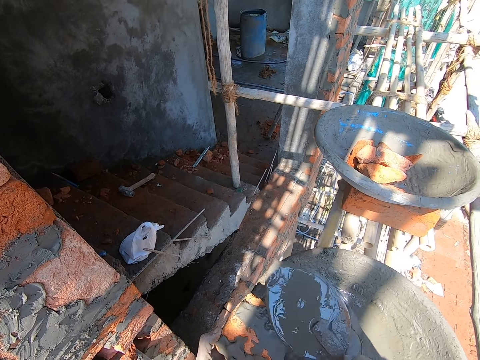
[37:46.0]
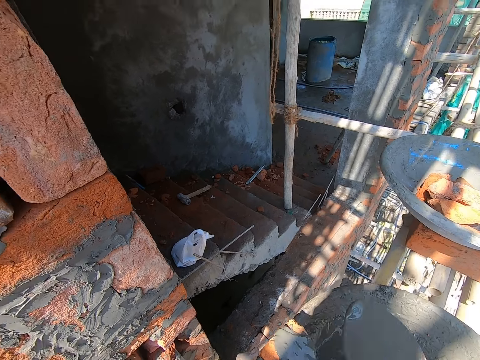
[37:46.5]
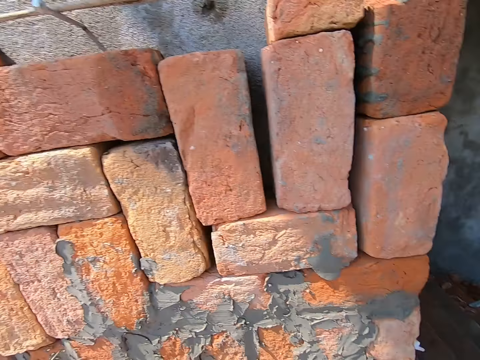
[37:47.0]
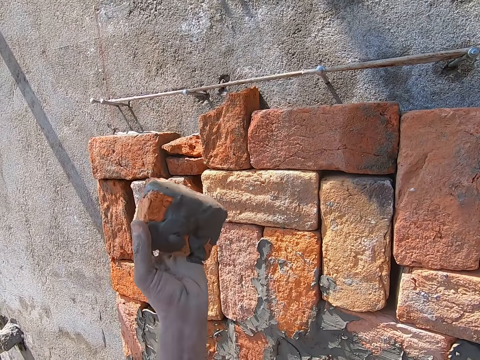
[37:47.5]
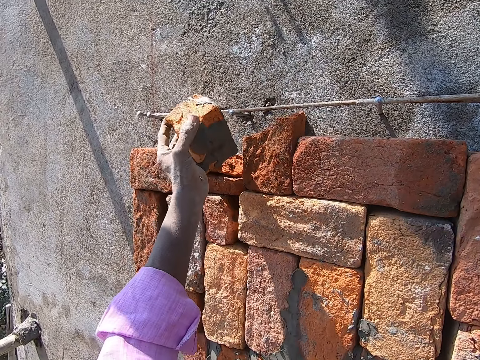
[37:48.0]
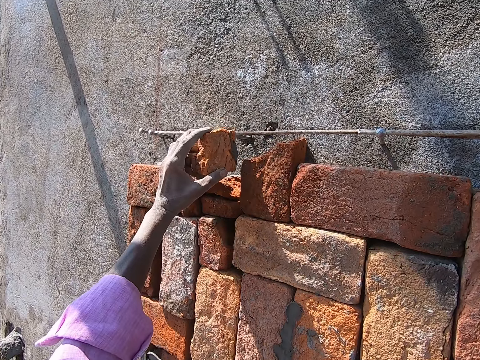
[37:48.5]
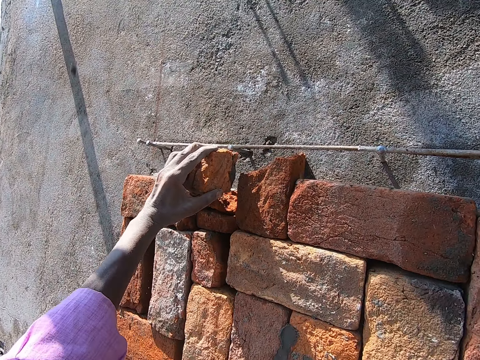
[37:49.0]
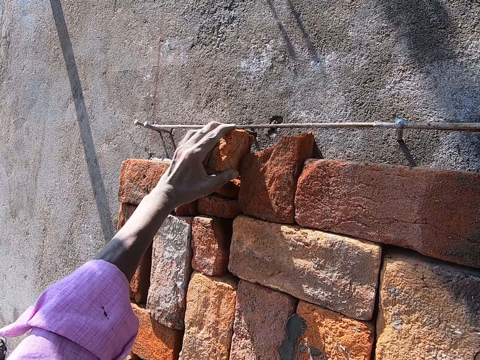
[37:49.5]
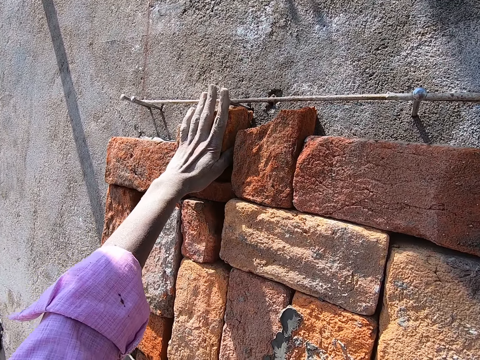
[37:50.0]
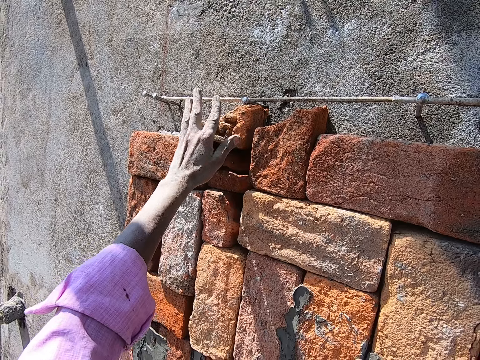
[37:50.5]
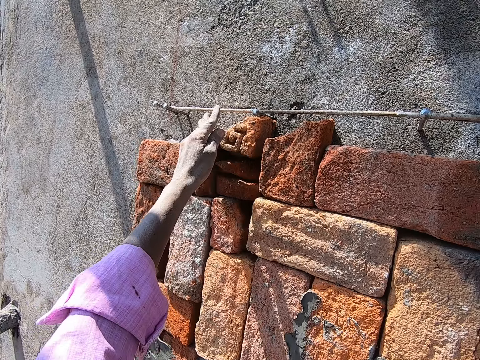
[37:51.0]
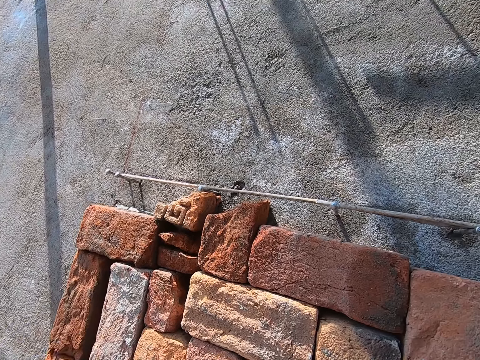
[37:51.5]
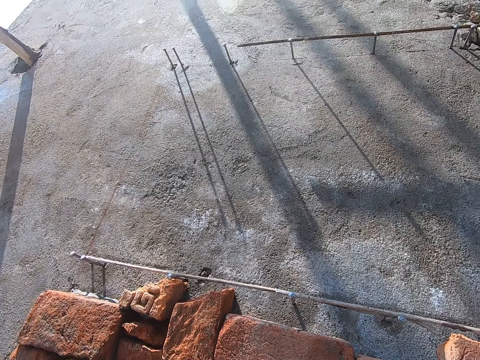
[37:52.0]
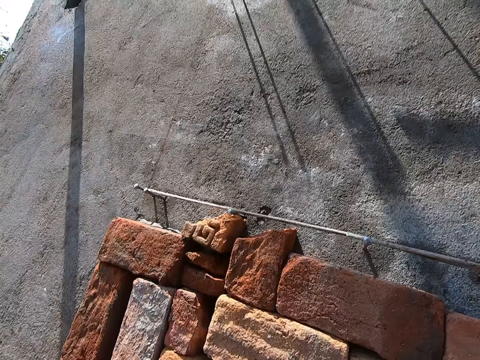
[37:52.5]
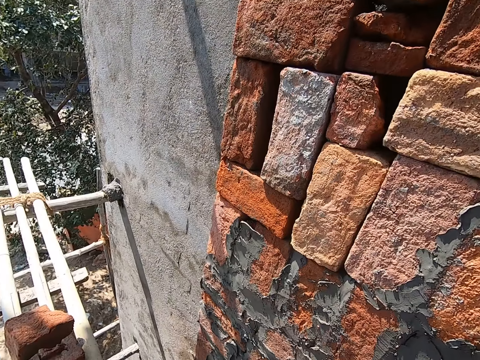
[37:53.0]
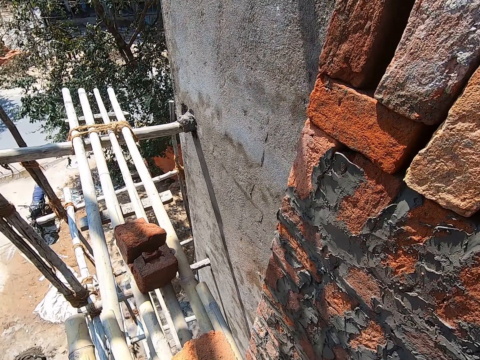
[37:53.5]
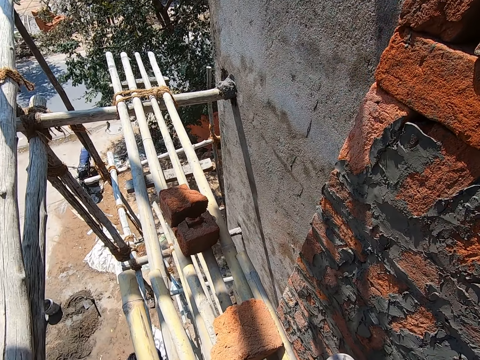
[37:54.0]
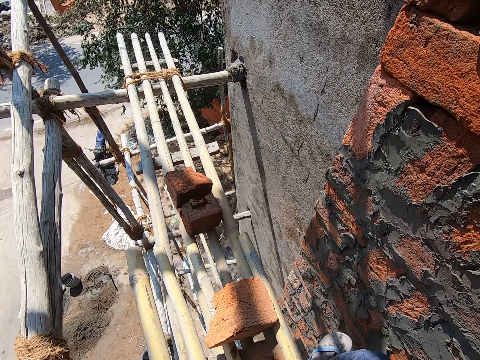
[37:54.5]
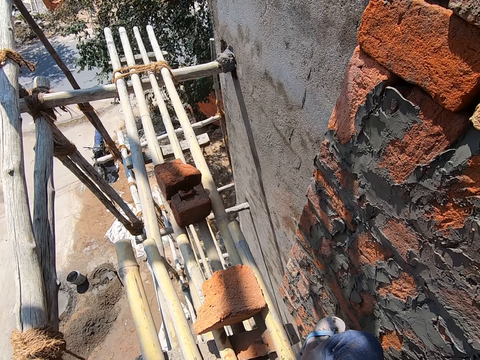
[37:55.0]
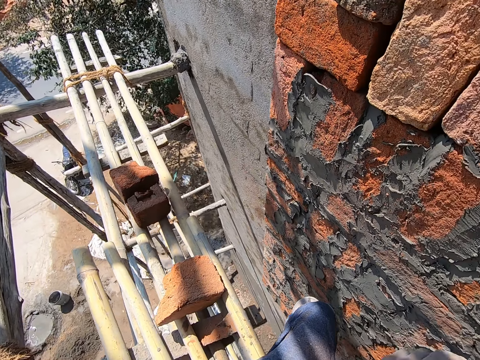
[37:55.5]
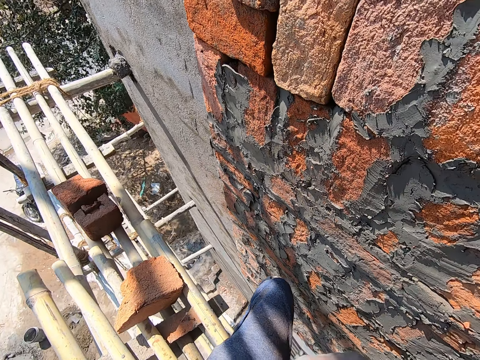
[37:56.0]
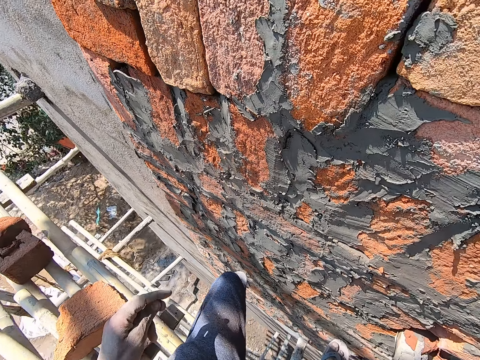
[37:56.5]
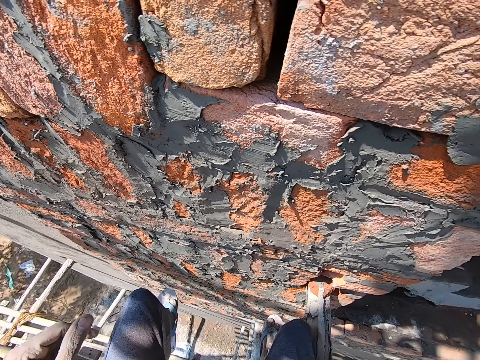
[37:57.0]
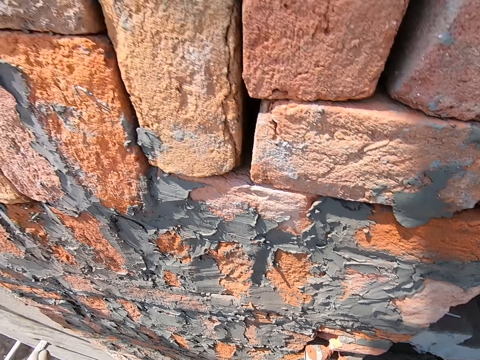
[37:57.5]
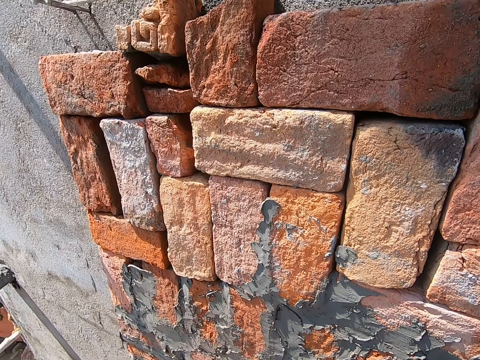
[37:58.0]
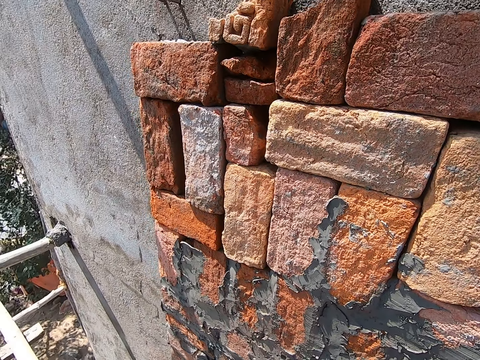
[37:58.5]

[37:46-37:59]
The camera wearer pours the cement on the brick in his left hand with the trowel in his right hand. He places the brick on the brick on the wall with his left hand. He moves the left hand.

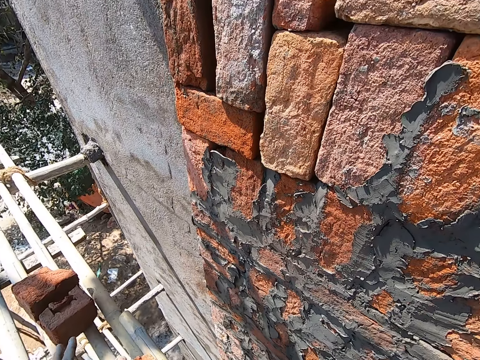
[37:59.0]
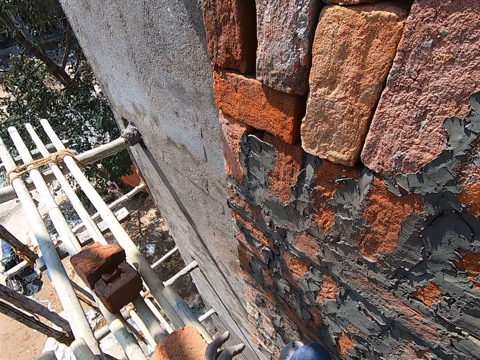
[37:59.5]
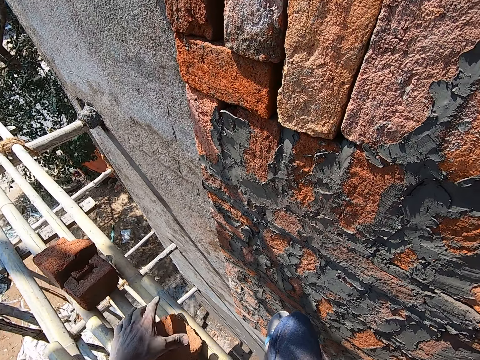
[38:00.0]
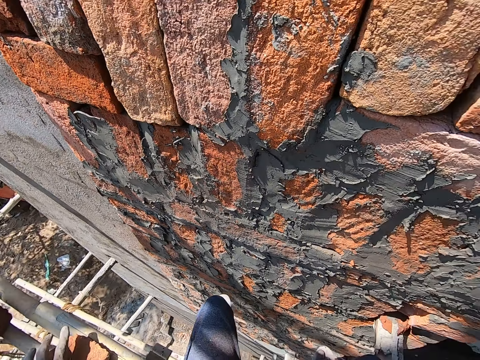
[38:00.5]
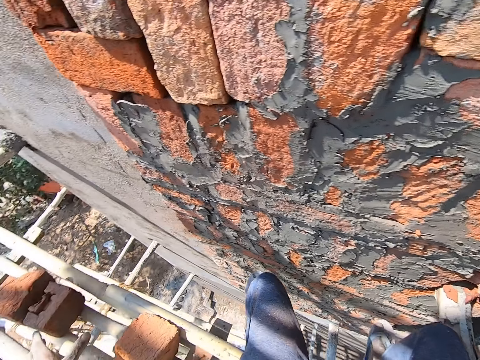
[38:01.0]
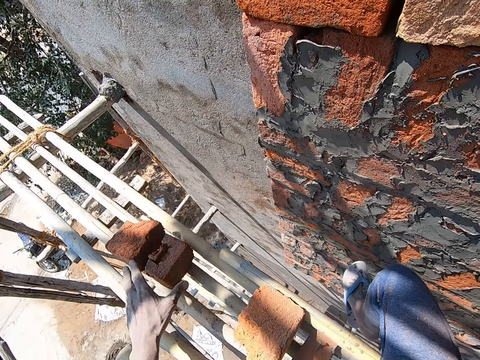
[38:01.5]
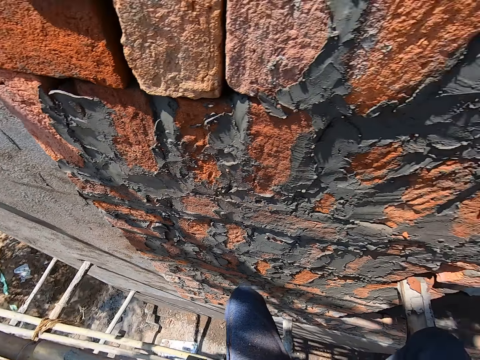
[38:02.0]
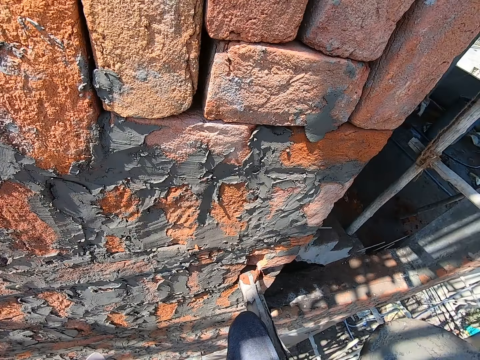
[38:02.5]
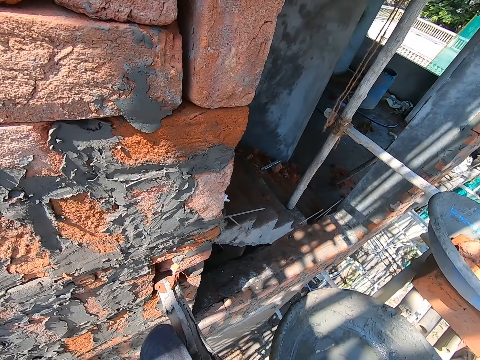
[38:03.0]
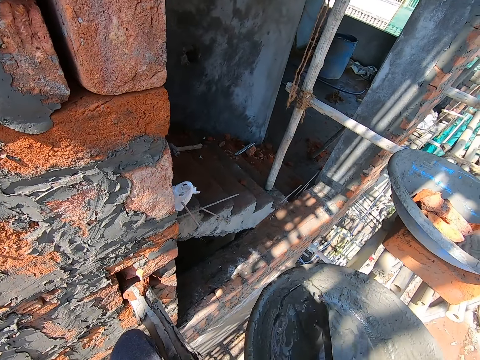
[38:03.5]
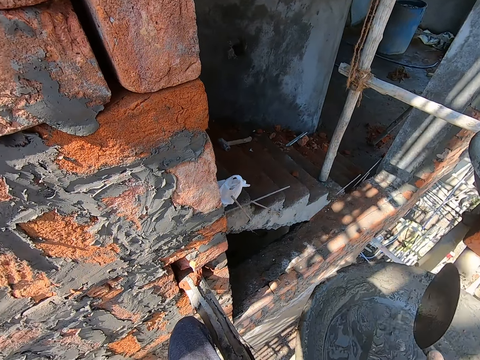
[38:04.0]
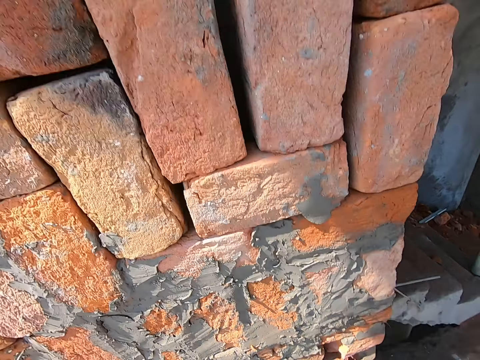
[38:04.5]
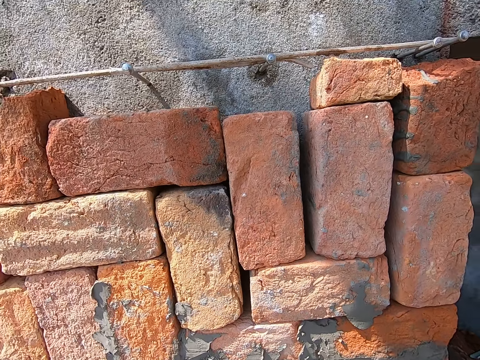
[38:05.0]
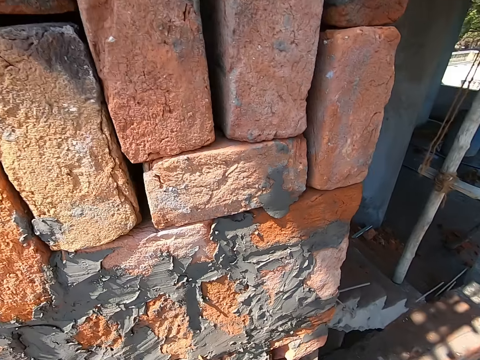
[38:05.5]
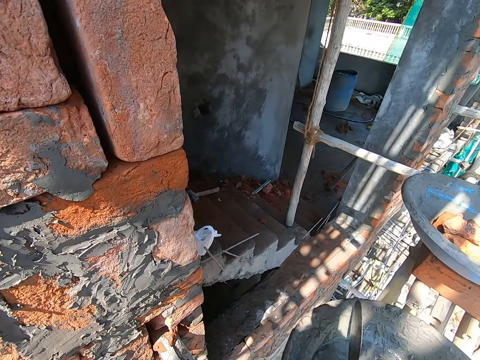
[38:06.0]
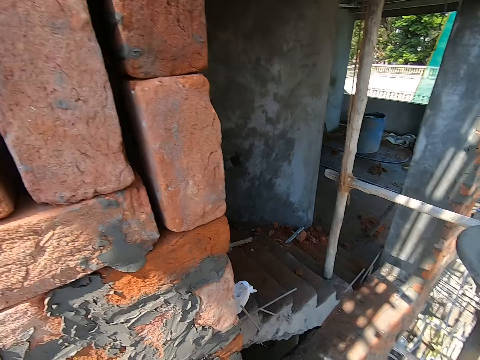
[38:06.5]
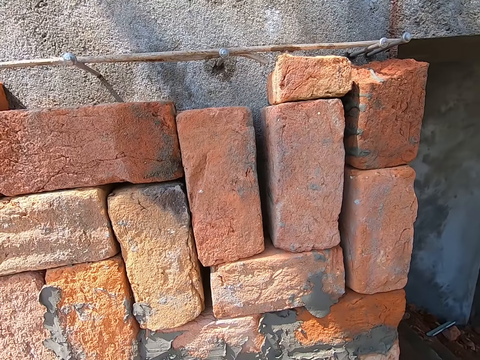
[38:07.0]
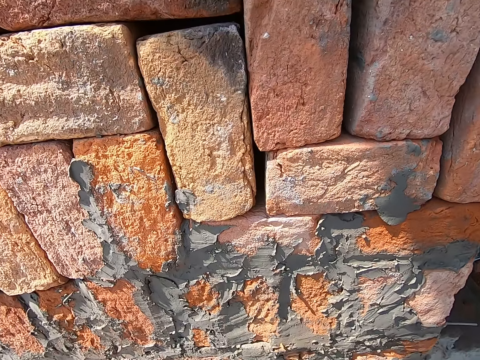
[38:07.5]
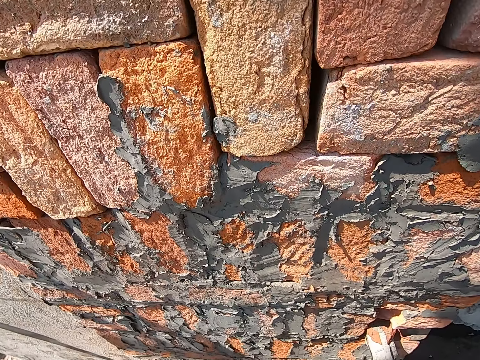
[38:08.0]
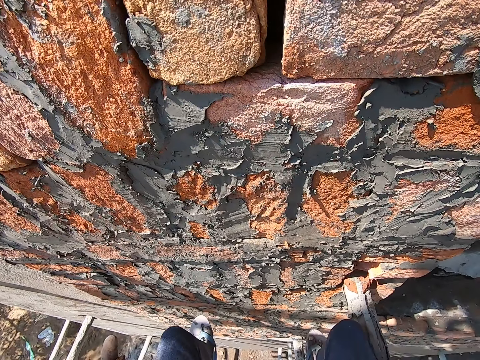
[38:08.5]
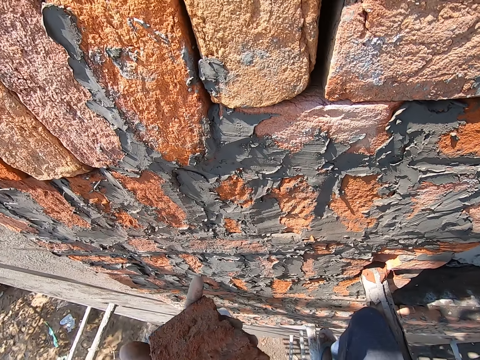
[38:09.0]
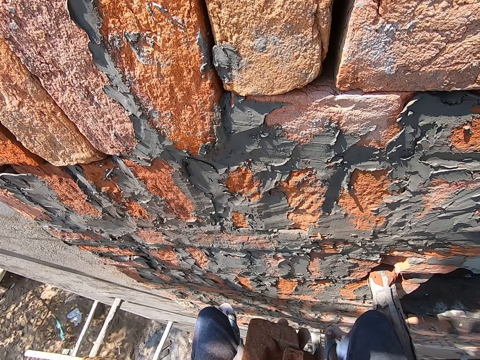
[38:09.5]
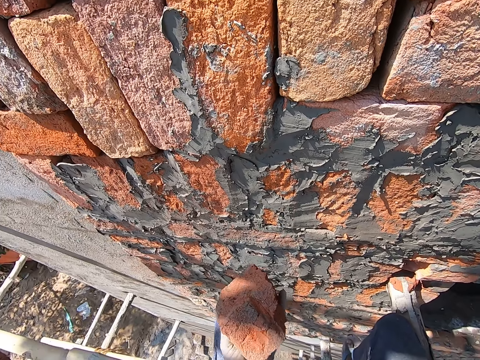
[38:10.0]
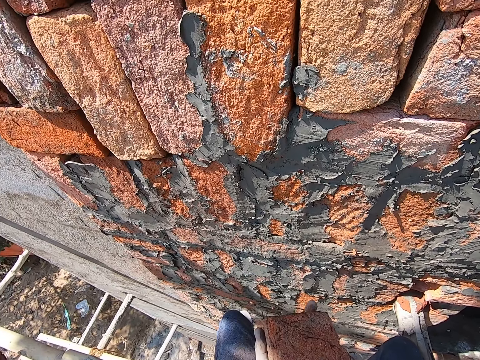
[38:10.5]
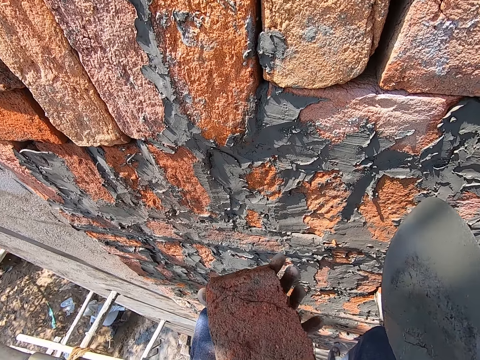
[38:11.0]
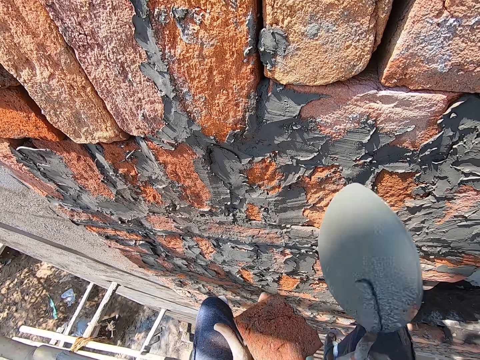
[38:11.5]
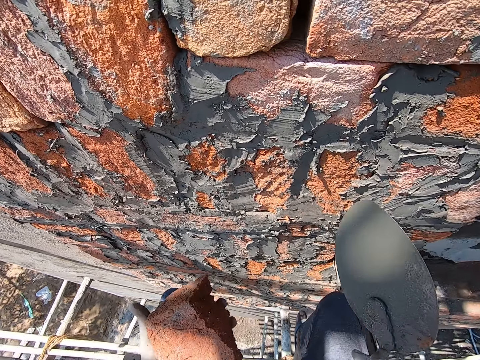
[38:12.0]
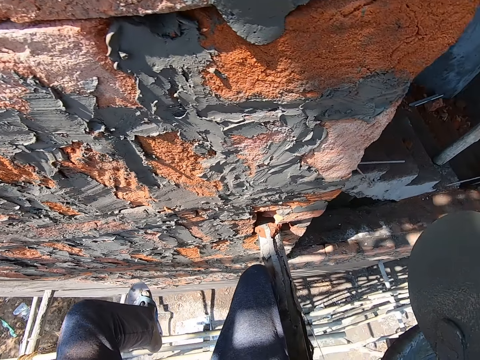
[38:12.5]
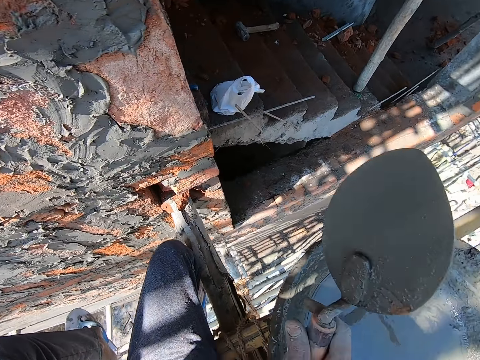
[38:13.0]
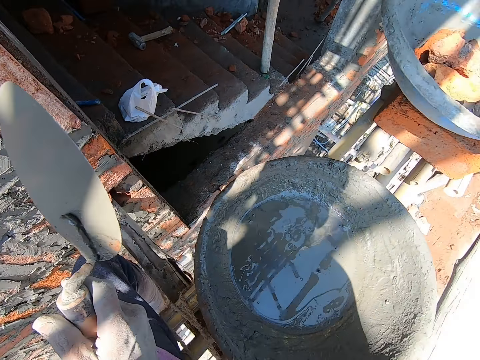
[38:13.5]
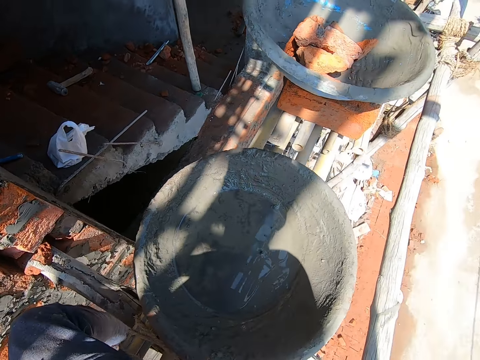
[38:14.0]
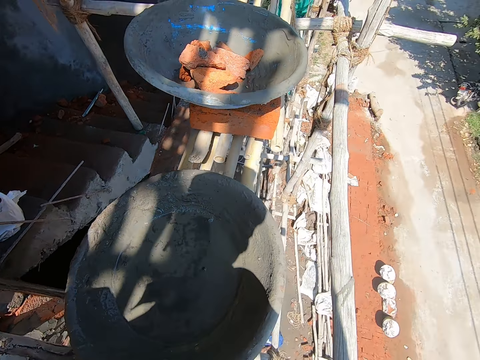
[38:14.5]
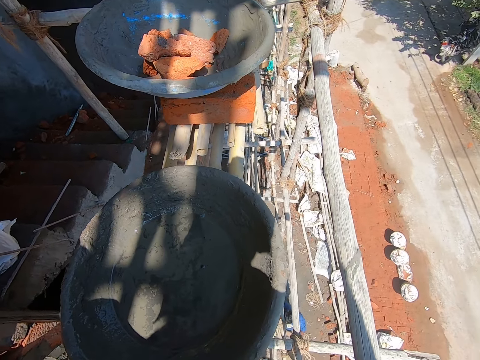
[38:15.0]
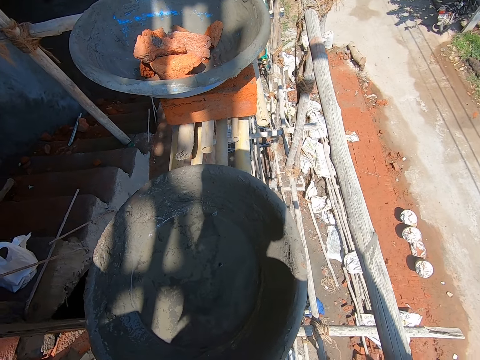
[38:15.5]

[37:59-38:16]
The camera wearer touches the brick on the bamboo stick with his left hand. He moves the hand on the brick. He touches the brick on the bamboo stick with his left hand again. He takes the trowel from the pan on the bamboo sticks with his right hand. He shakes the trowel with his right hand. He joggles the brick with his left hand and rotates the brick on the hand. He holds the trowel.
